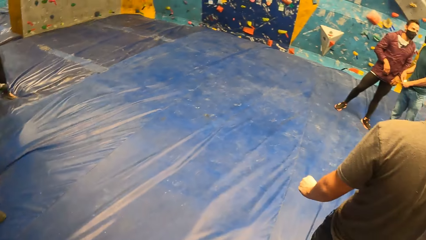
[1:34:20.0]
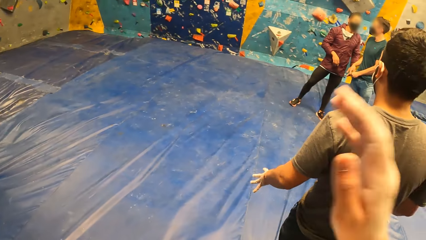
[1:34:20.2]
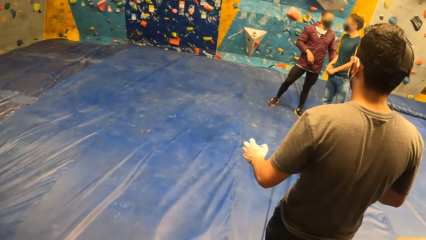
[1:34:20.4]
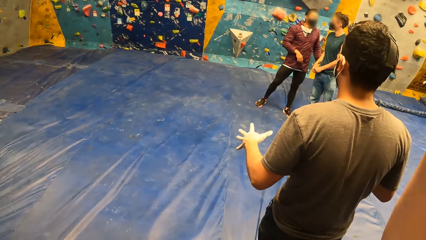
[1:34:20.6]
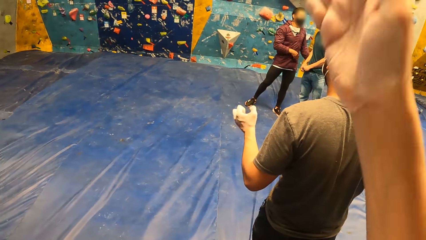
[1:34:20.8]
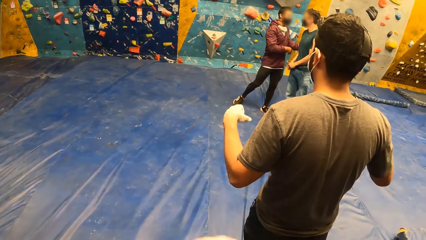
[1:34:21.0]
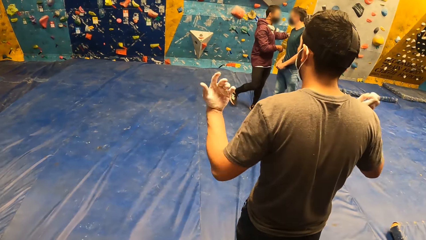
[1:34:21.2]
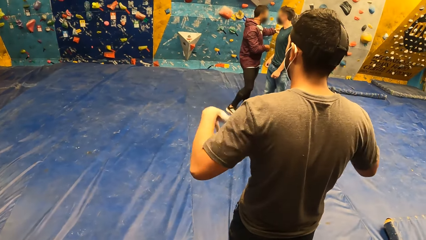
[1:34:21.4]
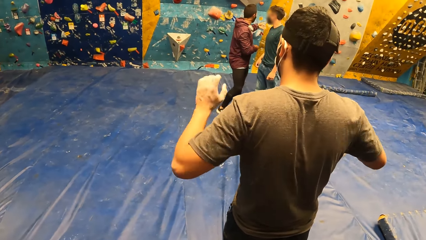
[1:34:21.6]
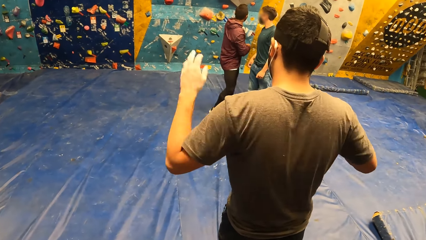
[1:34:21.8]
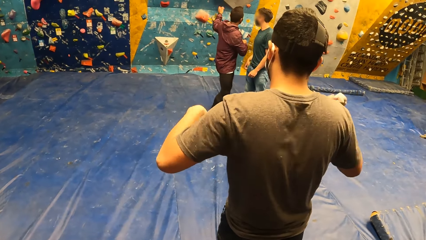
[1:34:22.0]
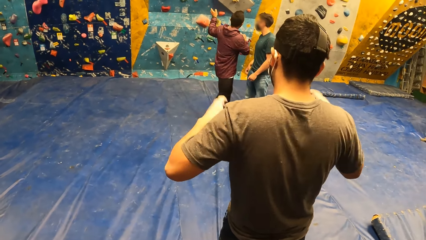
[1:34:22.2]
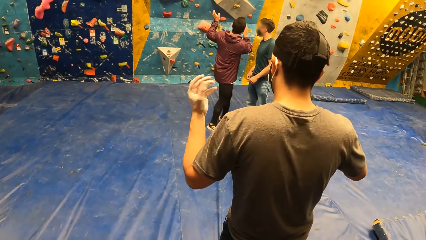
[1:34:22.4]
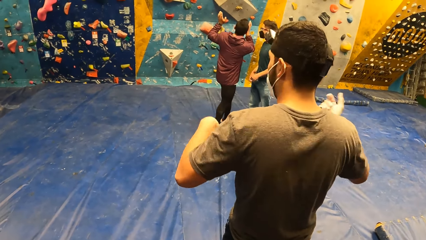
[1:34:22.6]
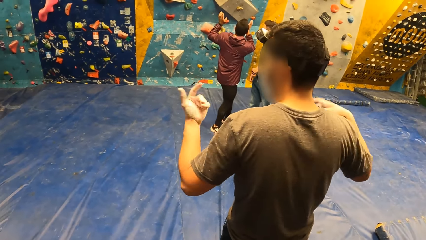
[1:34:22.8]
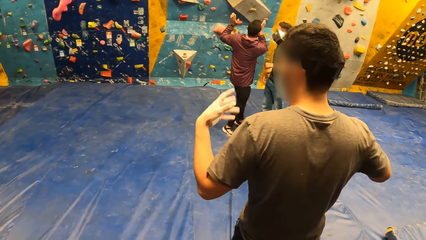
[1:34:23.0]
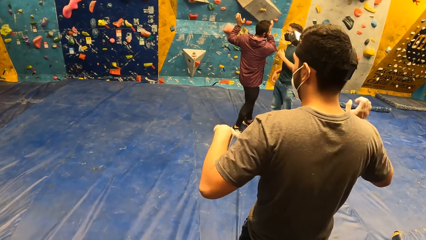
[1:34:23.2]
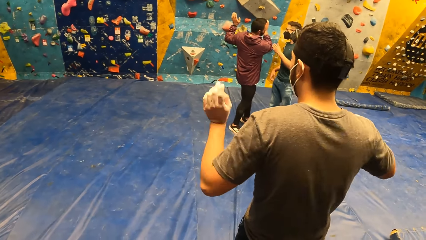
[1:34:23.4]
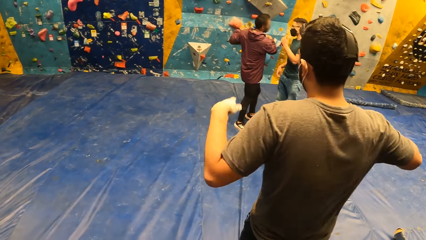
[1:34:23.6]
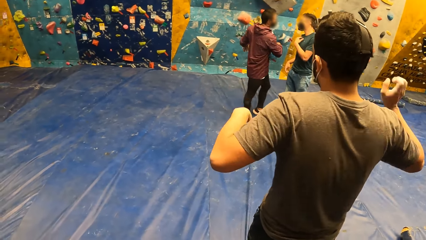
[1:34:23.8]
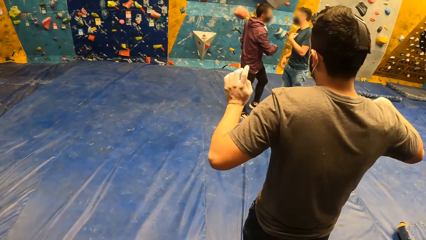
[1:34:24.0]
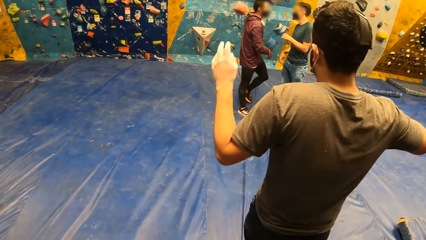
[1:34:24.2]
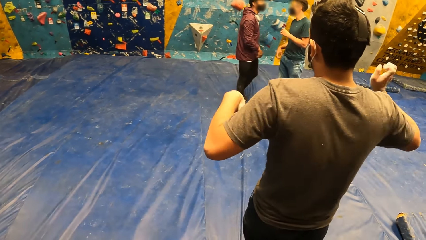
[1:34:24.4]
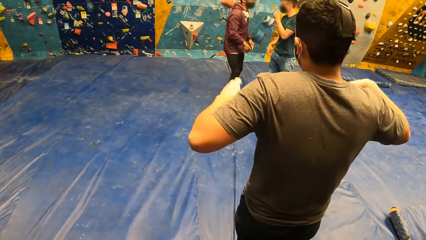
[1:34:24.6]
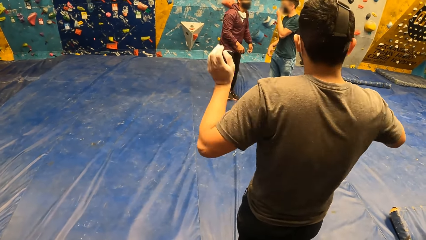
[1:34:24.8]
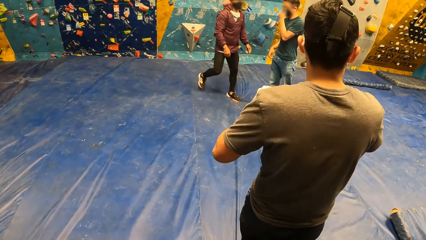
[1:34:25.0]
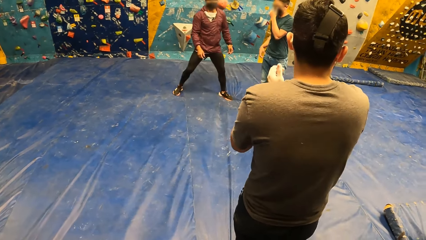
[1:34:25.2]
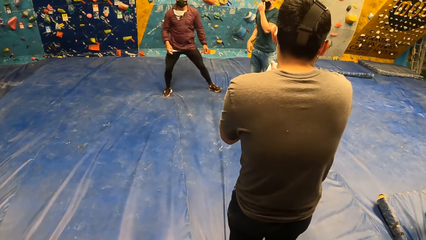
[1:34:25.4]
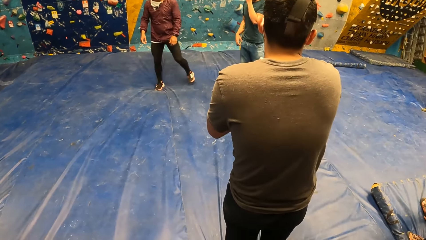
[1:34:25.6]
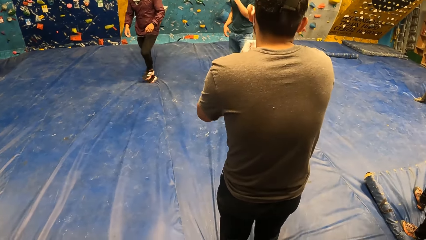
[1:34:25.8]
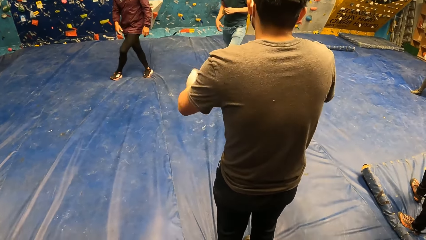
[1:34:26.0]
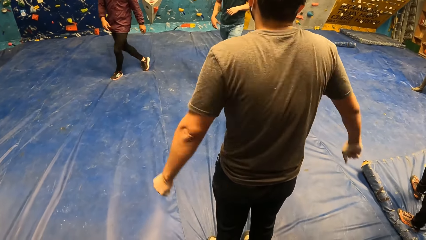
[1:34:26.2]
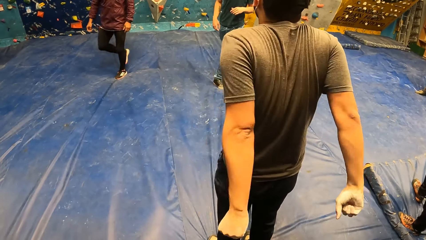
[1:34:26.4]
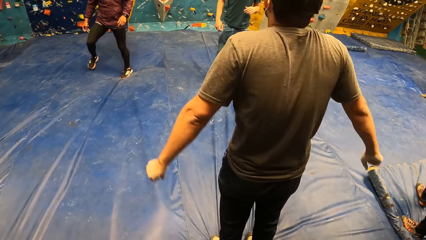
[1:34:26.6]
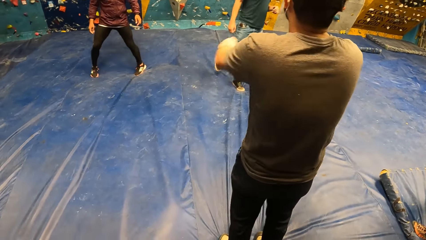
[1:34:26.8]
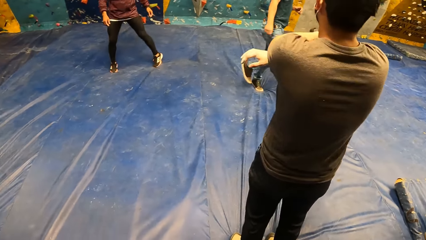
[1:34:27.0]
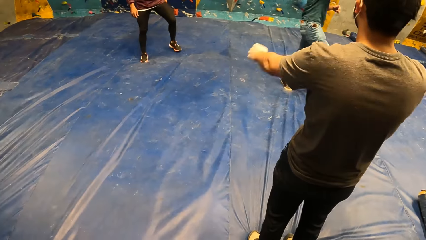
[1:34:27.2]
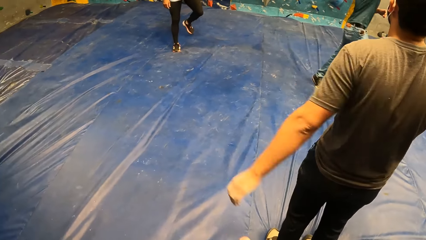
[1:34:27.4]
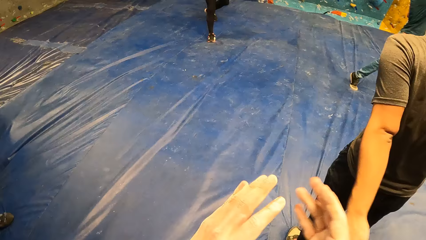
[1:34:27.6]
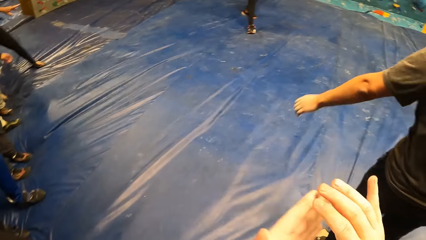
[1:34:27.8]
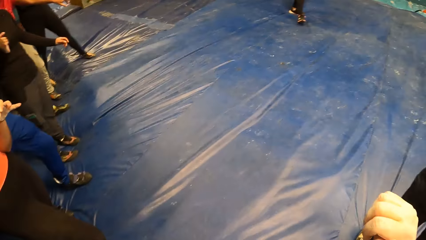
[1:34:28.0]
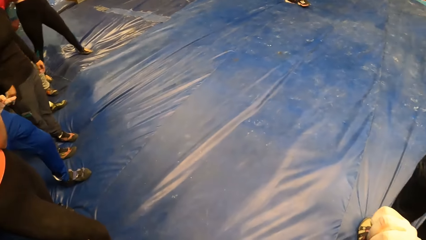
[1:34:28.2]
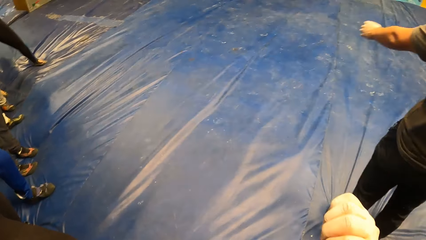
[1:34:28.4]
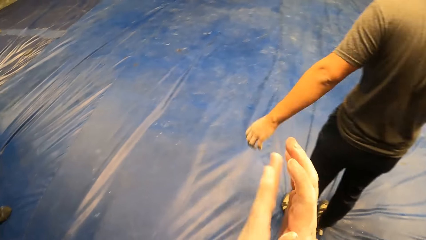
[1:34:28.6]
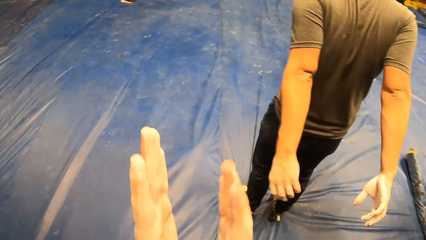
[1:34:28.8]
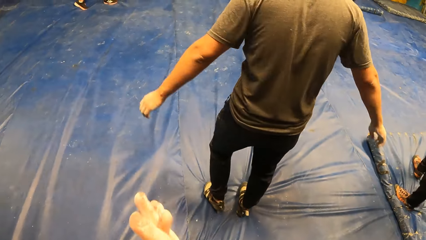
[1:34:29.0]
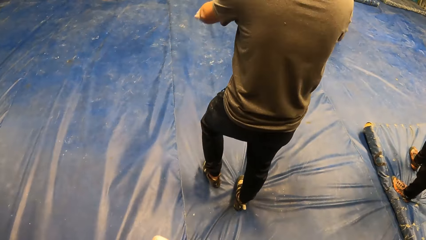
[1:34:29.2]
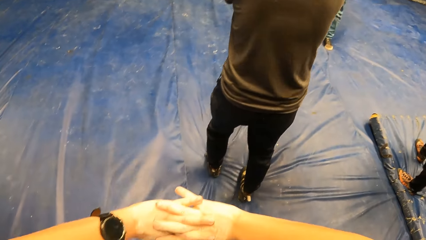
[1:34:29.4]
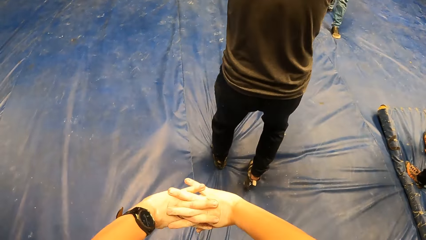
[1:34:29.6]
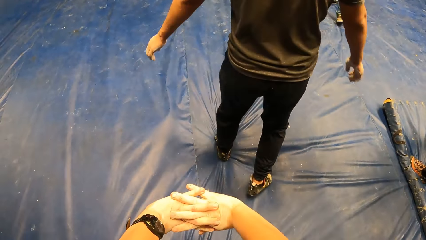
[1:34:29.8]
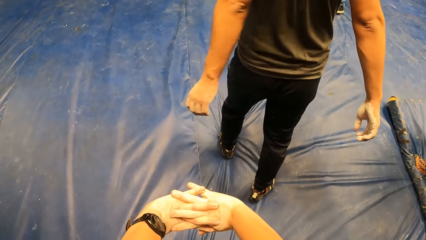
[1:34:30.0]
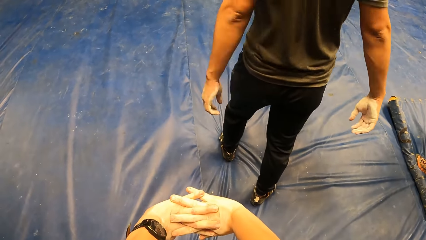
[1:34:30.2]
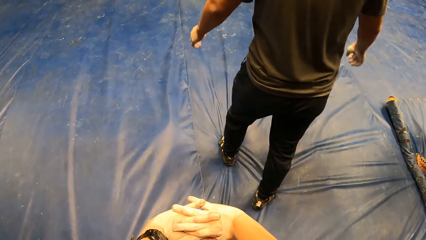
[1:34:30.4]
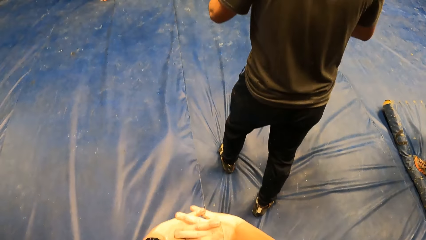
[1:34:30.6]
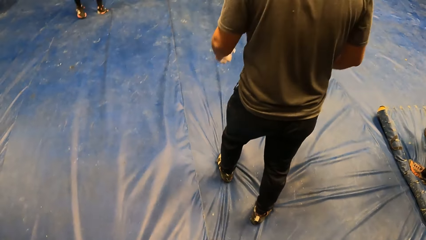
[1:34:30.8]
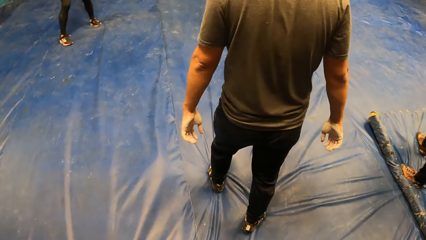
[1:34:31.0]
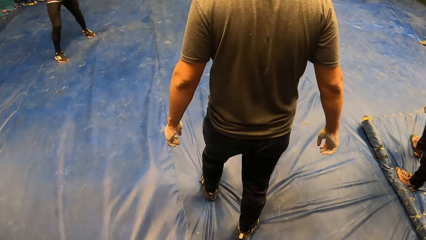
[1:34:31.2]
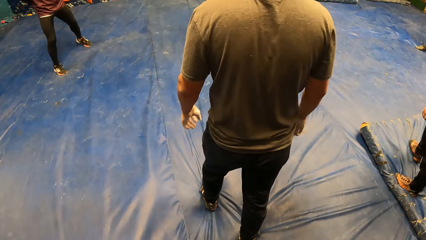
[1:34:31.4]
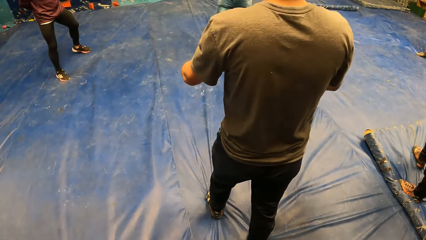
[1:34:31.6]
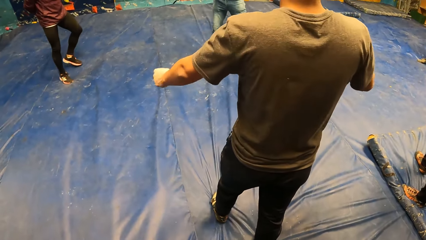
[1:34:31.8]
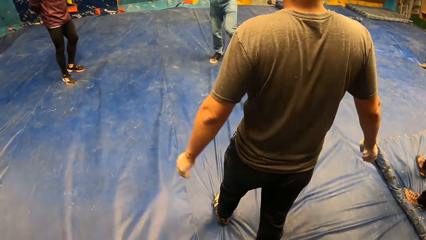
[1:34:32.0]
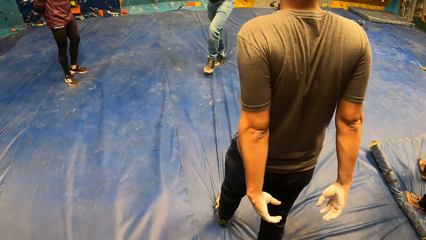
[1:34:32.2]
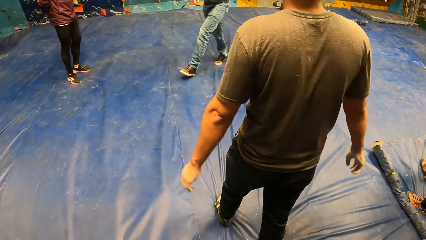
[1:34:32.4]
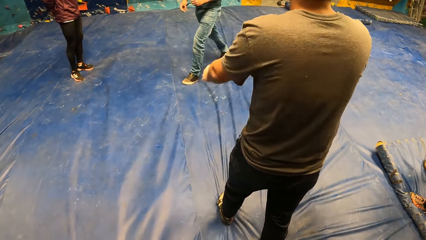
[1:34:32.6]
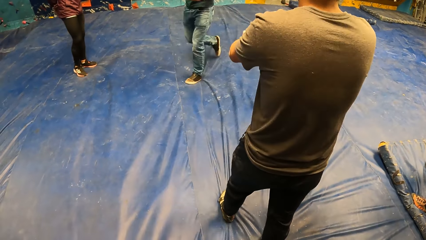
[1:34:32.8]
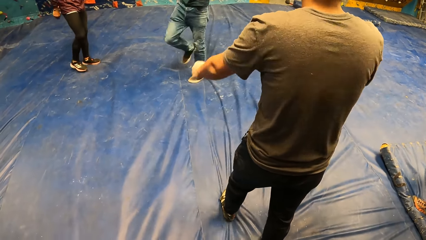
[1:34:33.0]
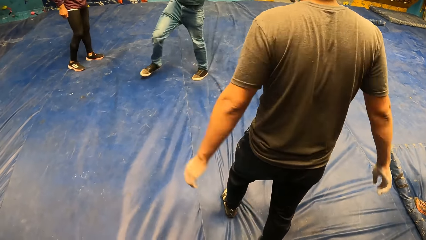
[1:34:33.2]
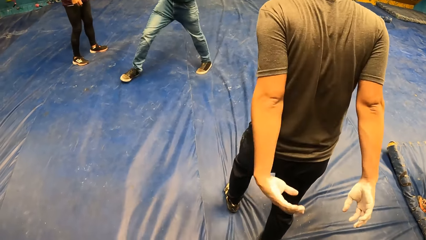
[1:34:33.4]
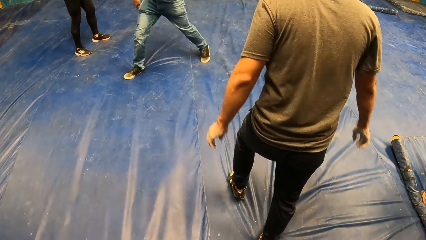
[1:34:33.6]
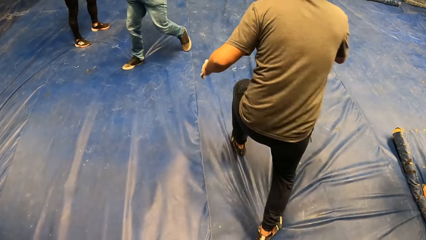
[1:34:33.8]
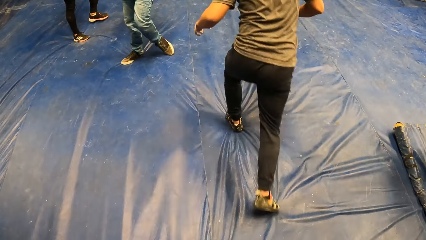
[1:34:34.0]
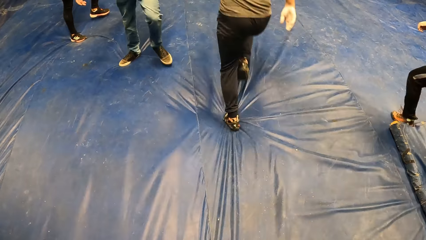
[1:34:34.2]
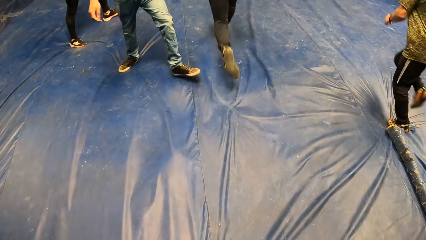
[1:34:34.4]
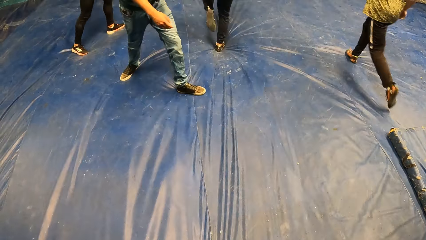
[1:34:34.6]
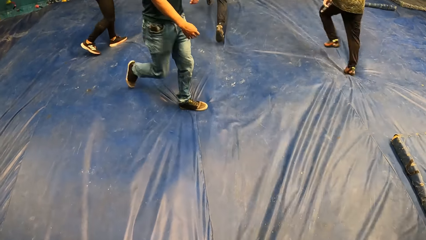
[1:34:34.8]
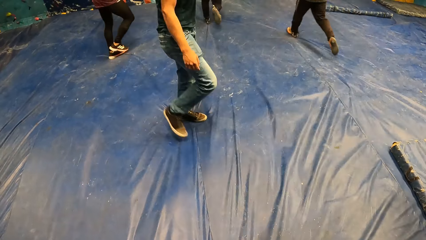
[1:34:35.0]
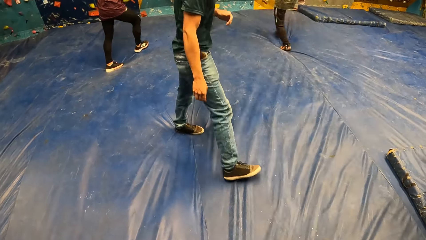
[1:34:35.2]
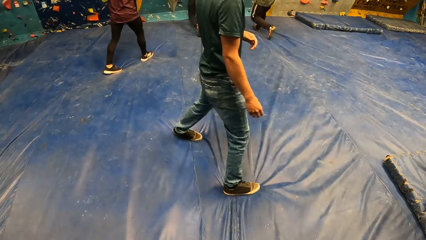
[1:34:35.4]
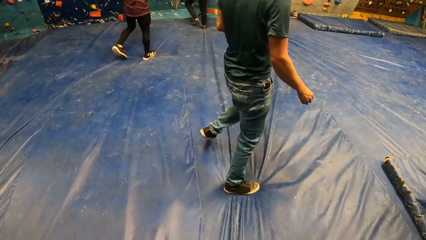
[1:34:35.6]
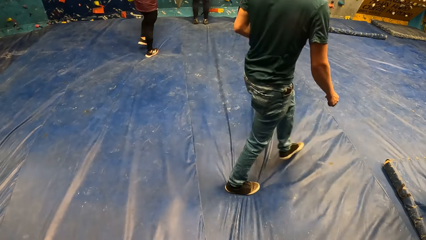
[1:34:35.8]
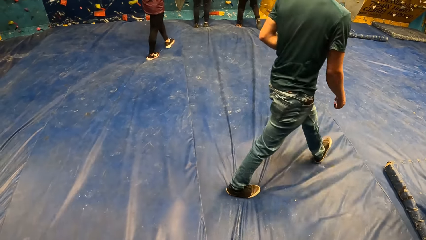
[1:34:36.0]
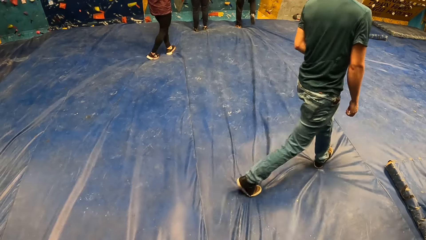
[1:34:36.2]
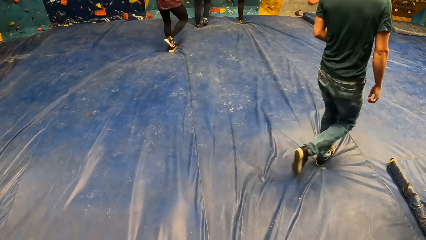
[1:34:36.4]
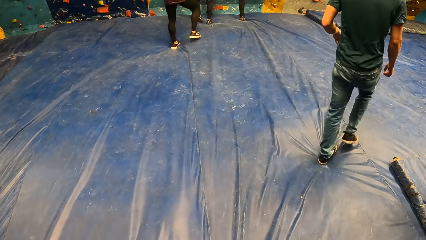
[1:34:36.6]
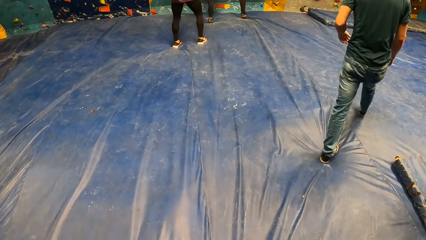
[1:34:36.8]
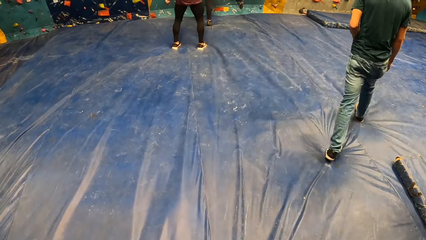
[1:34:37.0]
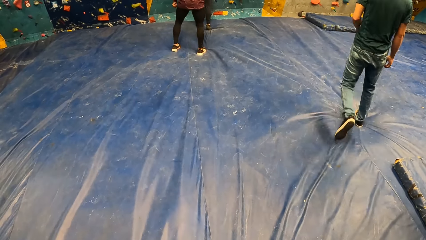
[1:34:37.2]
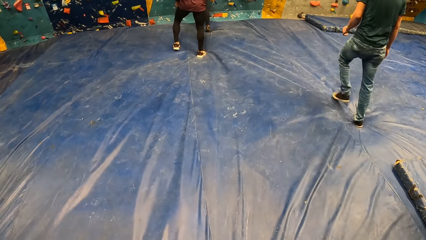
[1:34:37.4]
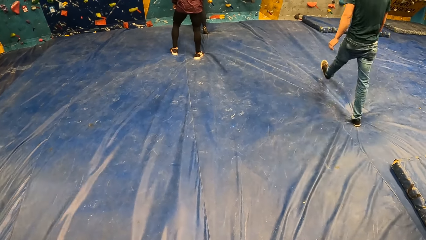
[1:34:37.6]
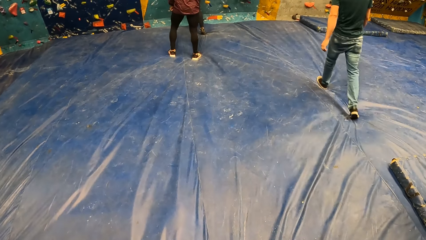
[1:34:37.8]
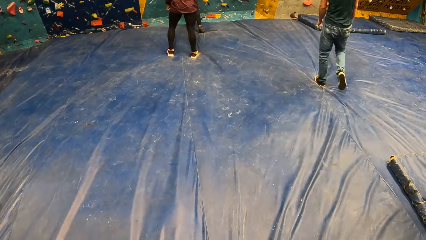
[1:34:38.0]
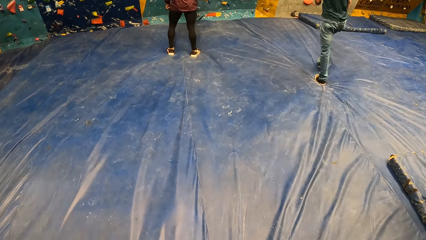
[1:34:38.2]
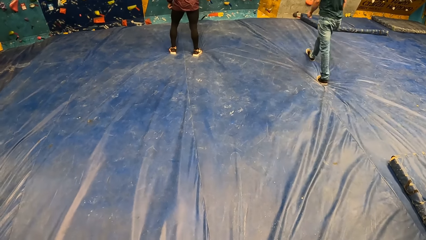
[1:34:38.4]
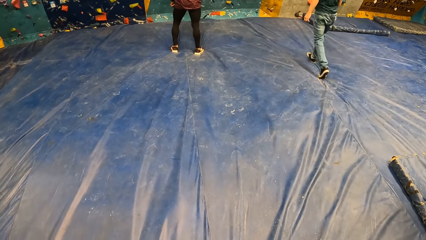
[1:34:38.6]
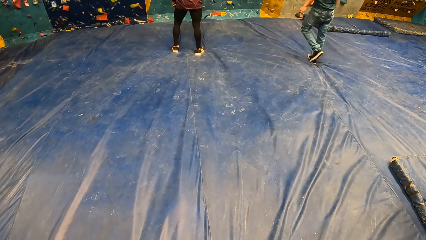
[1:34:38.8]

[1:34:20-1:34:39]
A man unclenches his left fist. The camera wearer looks around the room. The man flaps both hands. The camera wearer looks around the room. The man swings both hands. The camera wearer claps both hands and interlocks both hands. They stretch their hands. They look around the room. The man runs towards the bouldering wall. Another man runs towards the bouldering wall. The camera wearer looks around the room. The first man climbs the wall. The camera wearer looks around the room.
